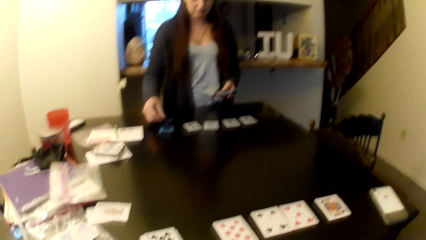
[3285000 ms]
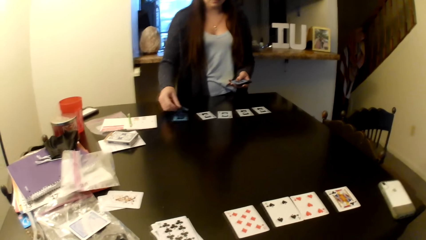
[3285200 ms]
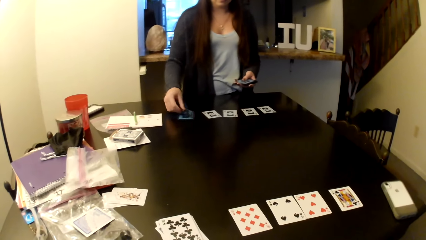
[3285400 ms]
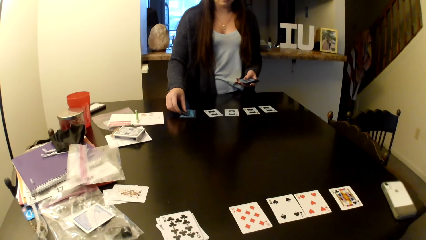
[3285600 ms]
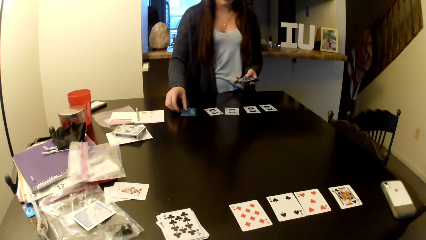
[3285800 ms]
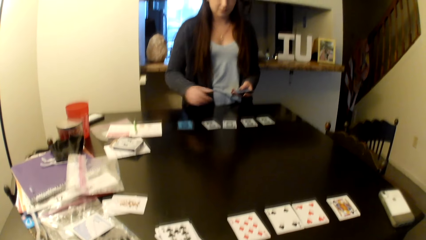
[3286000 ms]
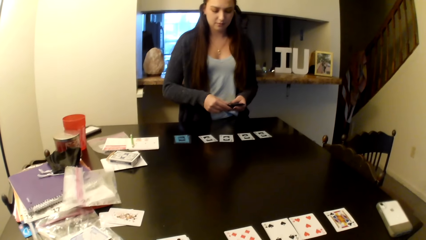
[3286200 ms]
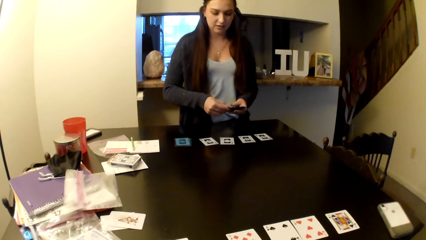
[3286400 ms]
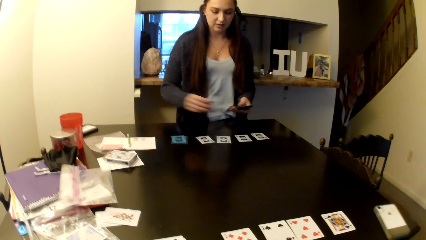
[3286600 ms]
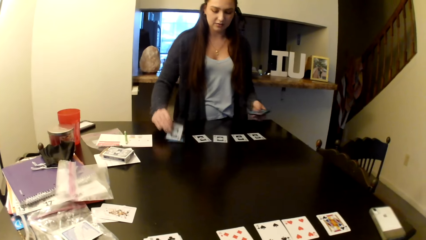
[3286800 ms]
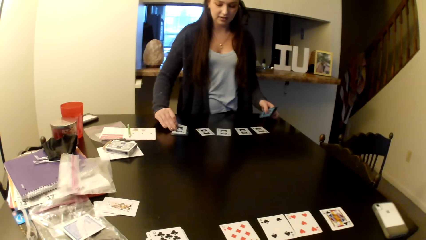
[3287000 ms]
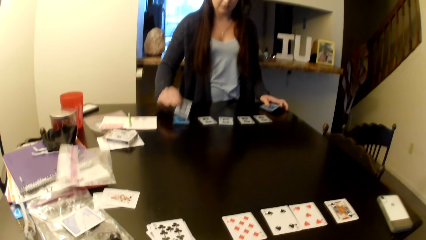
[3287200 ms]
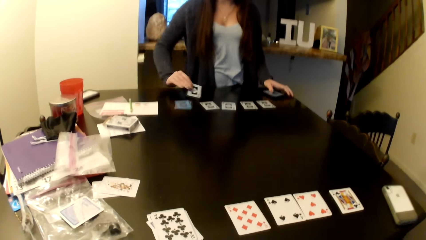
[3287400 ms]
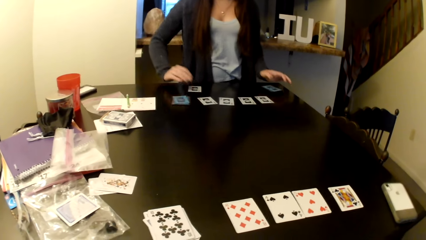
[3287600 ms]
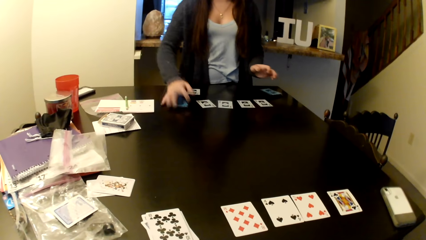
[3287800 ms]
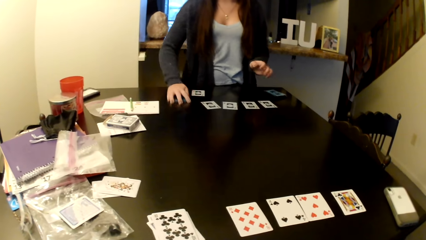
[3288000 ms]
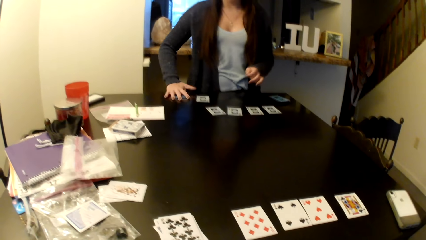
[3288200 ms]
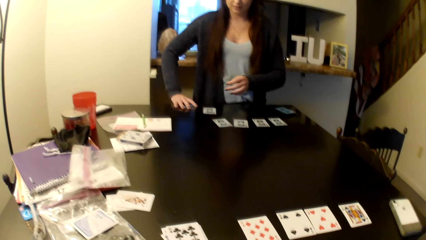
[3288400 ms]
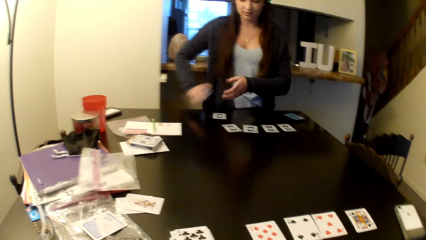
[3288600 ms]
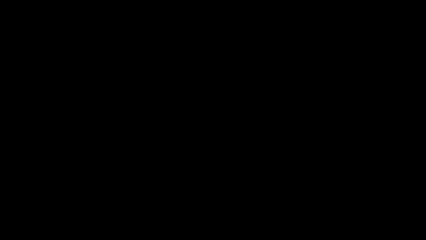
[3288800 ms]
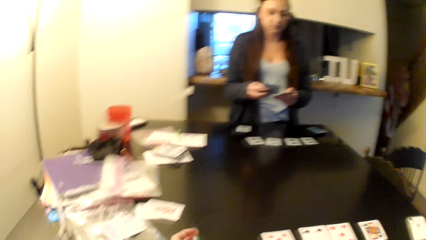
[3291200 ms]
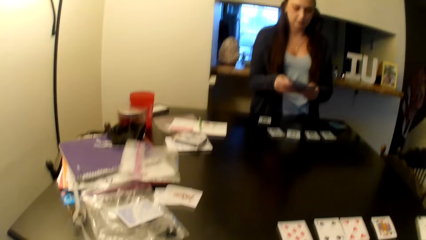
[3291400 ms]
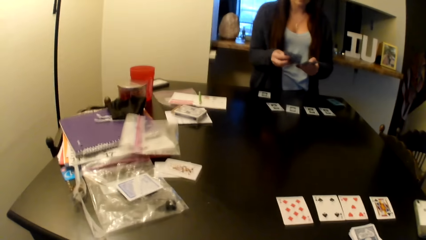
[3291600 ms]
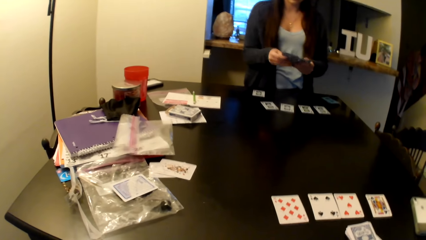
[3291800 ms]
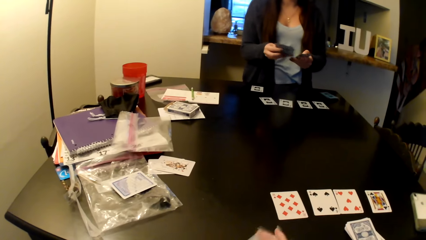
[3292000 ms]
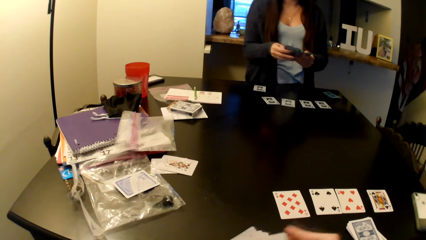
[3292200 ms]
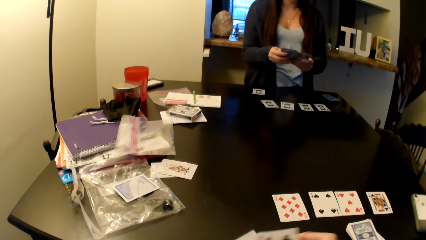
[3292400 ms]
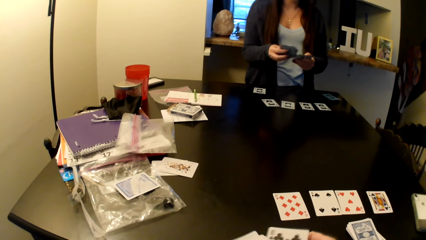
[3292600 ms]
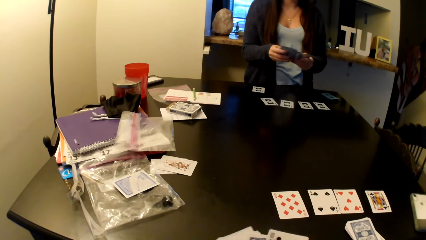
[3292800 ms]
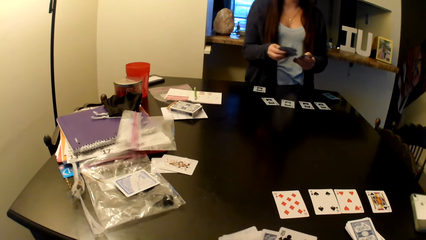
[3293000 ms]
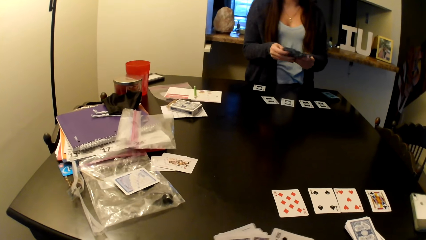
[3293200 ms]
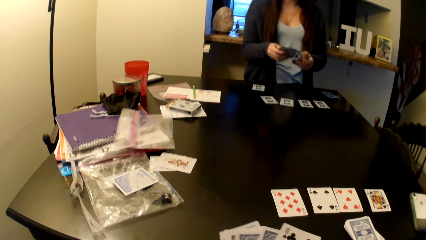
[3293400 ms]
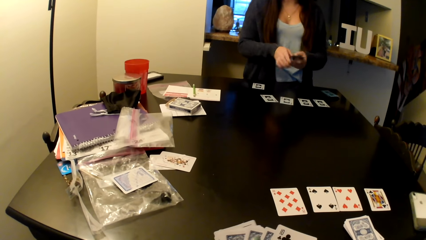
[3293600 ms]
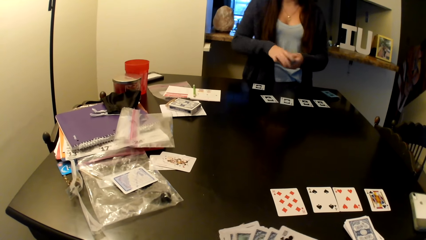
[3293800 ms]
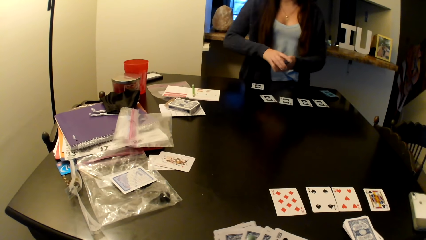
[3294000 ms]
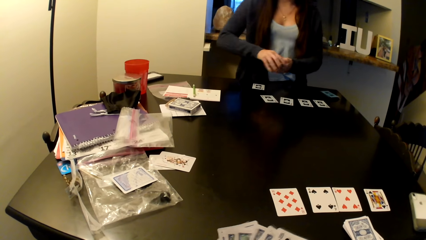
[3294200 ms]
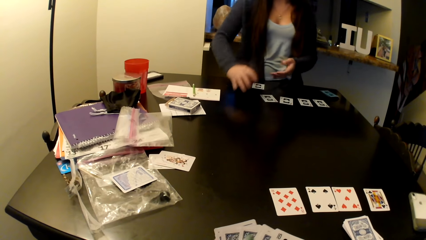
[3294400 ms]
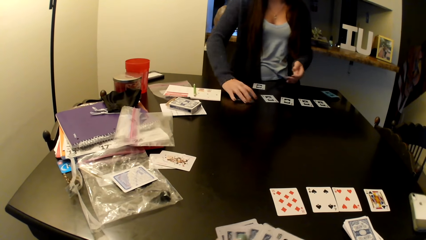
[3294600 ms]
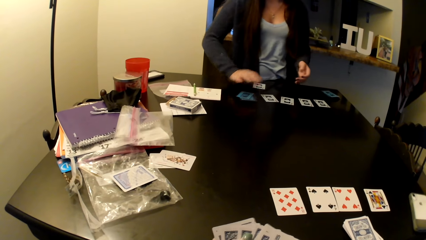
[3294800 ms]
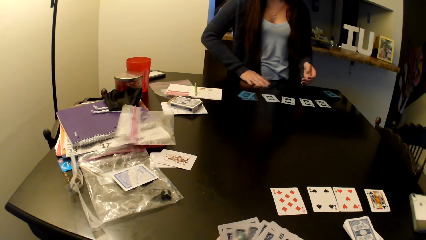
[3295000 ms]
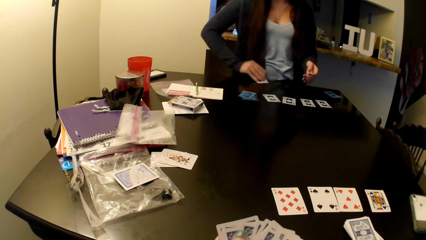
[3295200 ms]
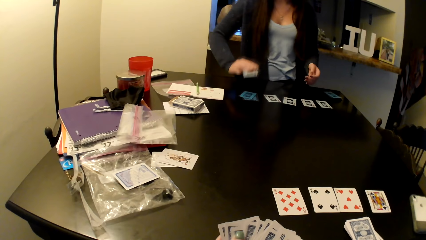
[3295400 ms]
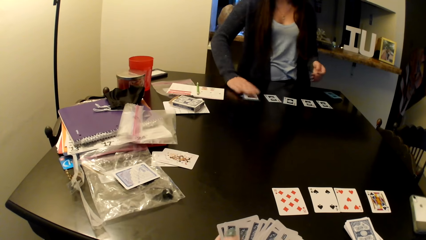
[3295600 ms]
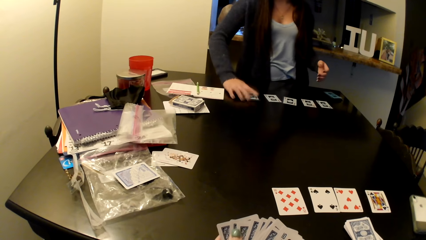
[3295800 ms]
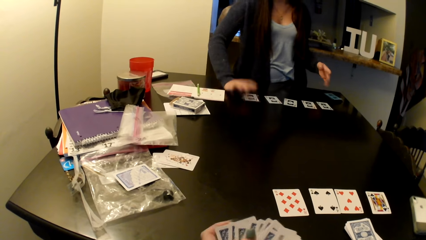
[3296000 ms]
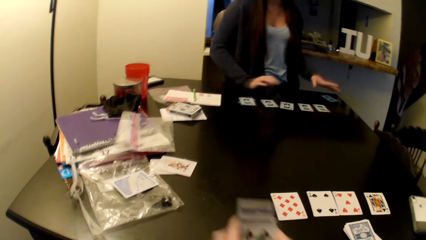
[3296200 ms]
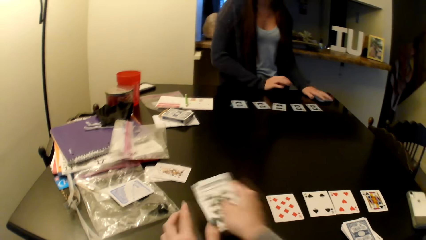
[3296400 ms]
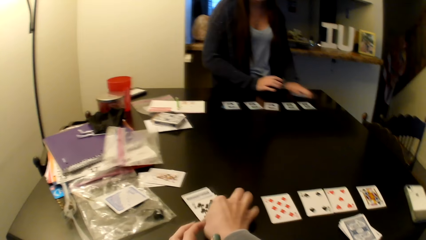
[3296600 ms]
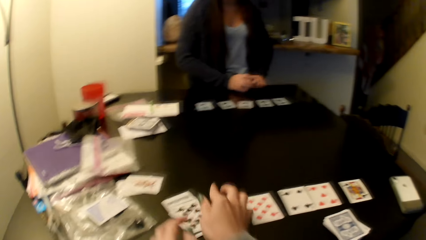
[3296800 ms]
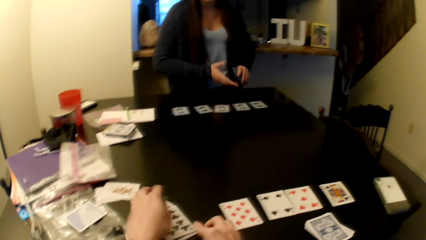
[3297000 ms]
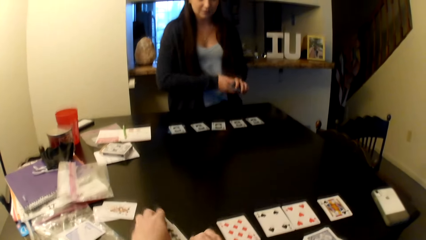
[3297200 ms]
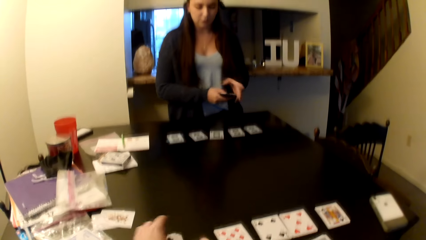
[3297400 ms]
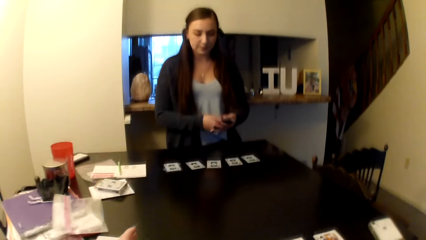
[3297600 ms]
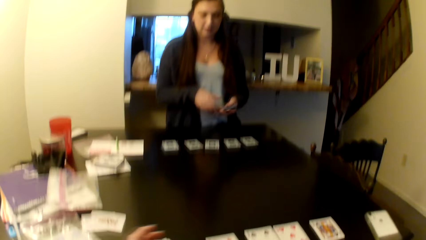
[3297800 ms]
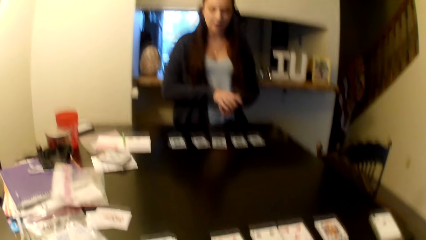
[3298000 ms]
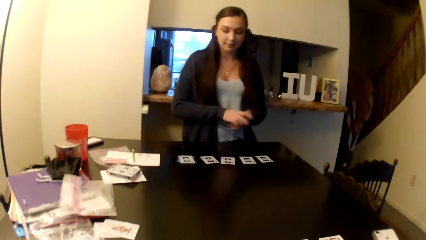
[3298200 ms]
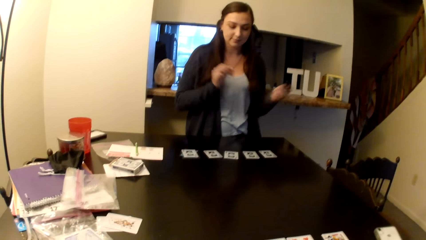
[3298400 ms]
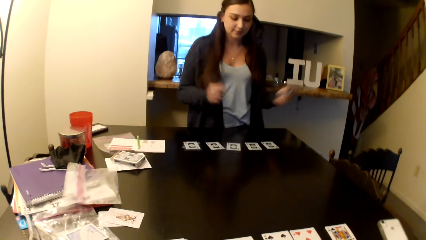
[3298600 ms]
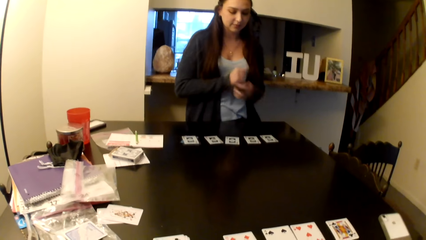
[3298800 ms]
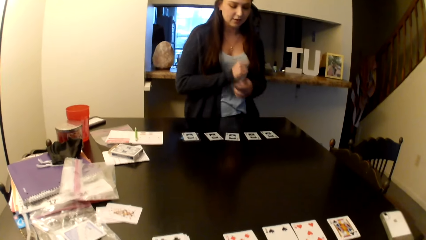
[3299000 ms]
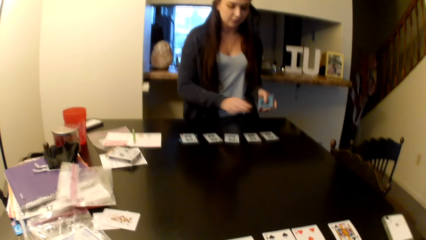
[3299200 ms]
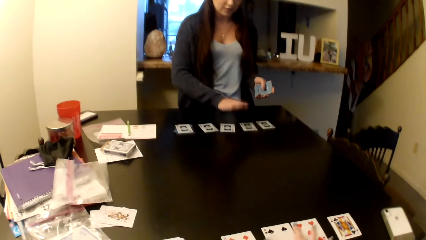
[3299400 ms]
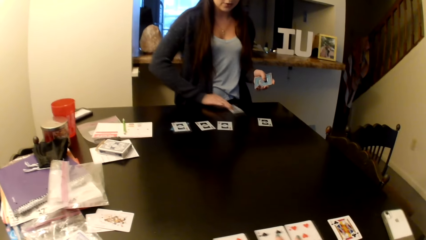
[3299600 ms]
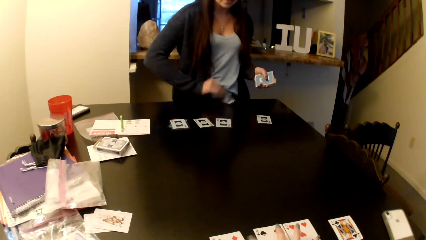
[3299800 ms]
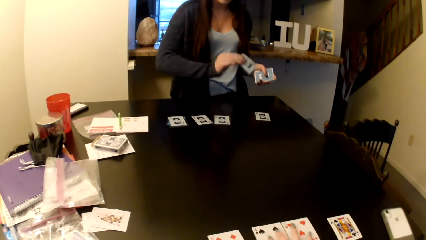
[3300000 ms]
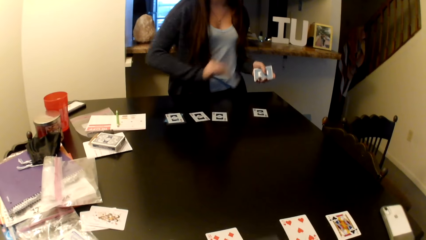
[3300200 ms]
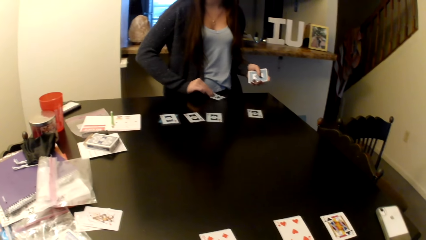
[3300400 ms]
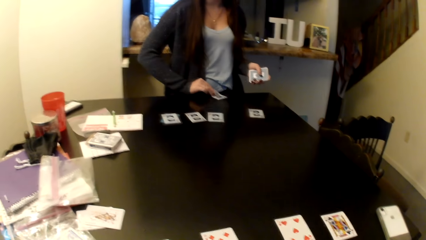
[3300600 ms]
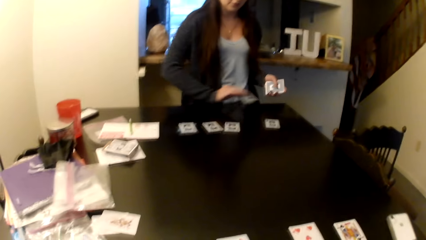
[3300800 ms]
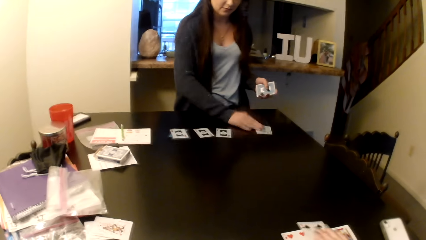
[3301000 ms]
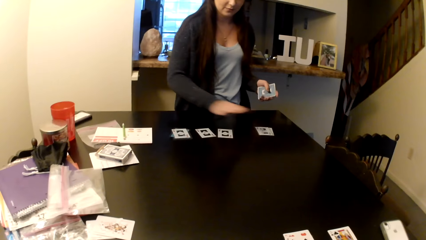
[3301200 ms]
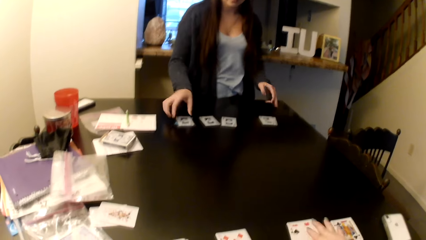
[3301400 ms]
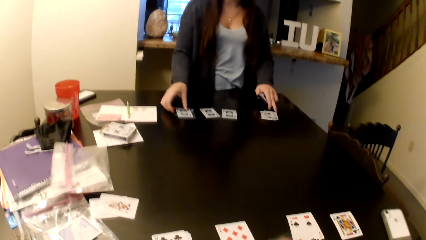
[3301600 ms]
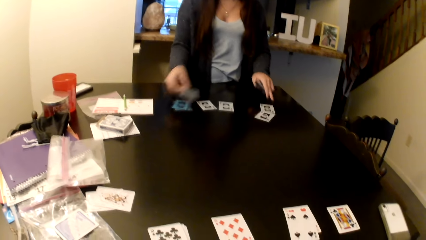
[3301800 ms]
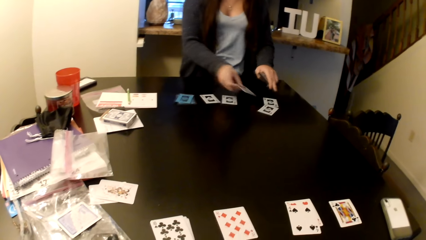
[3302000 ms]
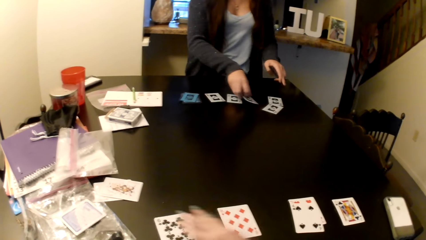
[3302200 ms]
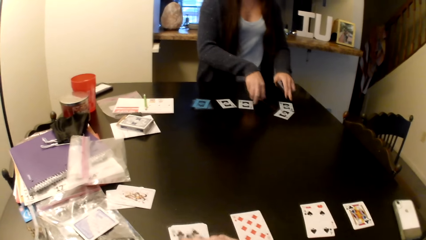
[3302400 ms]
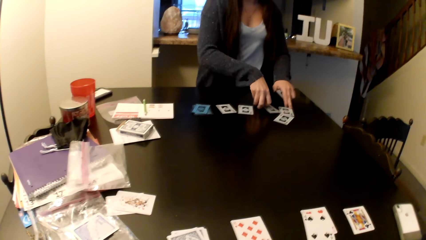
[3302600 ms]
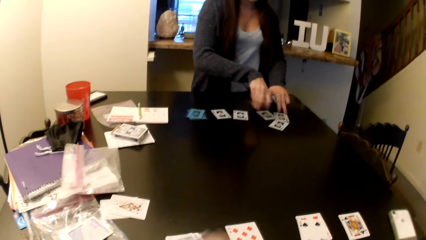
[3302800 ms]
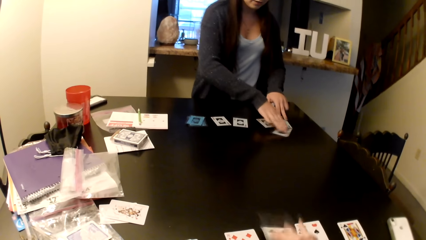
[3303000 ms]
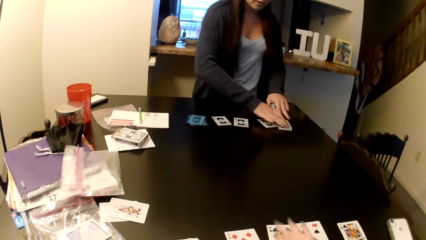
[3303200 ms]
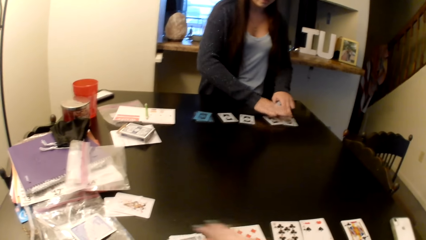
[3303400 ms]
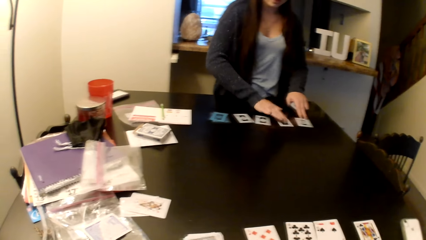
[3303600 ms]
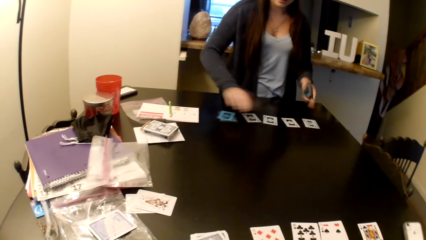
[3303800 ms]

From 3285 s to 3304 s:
A woman picks up her cards from the table. She puts cards on the table. The camera wearer organizes their cards. The woman picks up the cards on the table. The camera wearer places their cards on the table.
